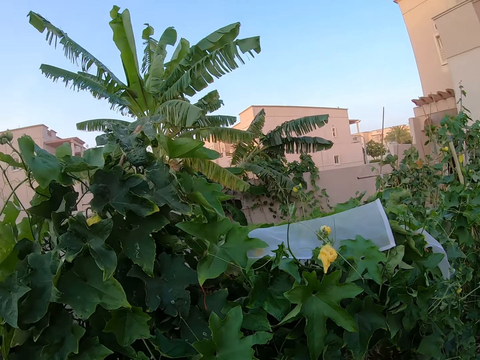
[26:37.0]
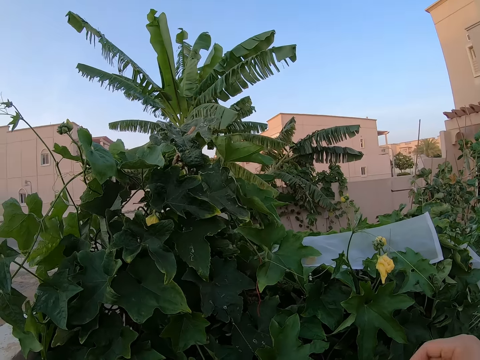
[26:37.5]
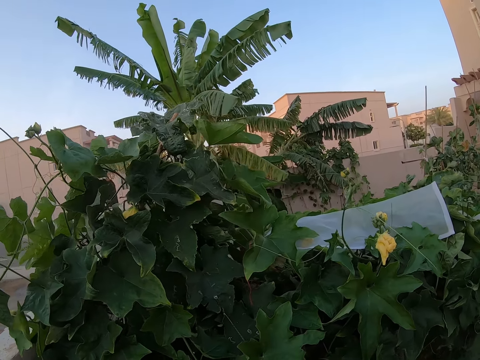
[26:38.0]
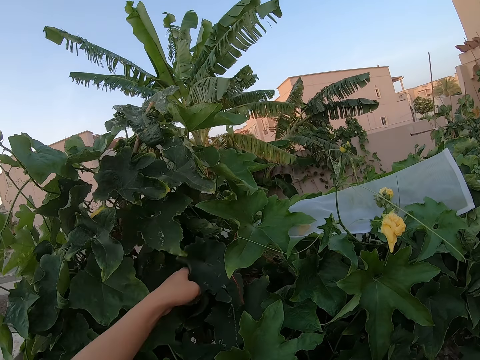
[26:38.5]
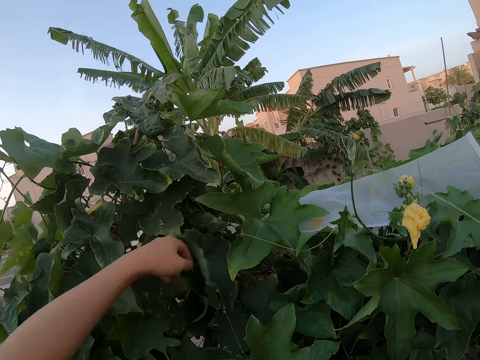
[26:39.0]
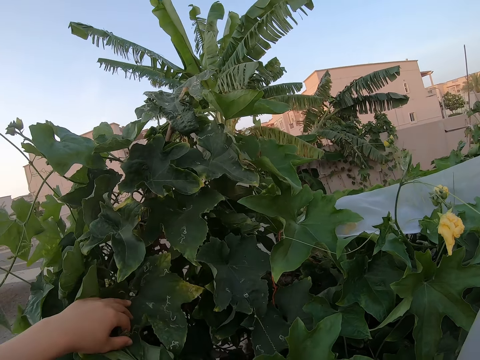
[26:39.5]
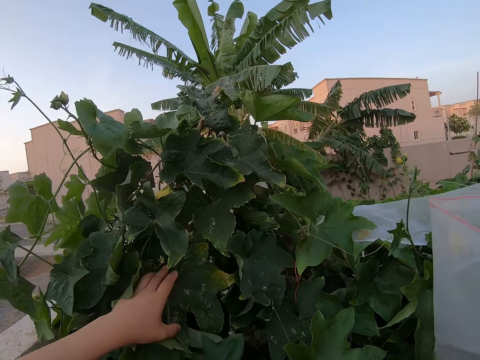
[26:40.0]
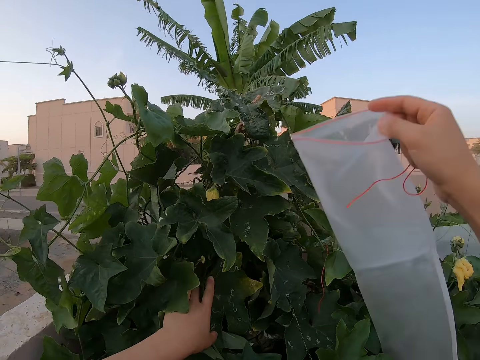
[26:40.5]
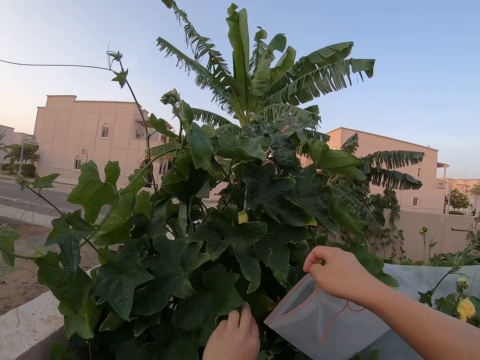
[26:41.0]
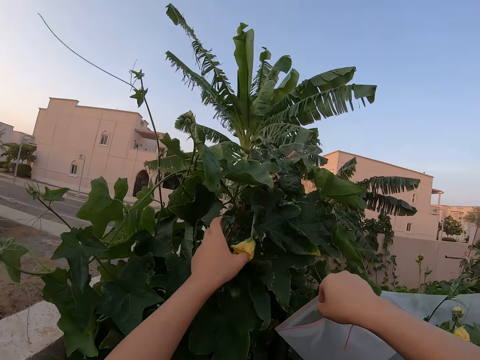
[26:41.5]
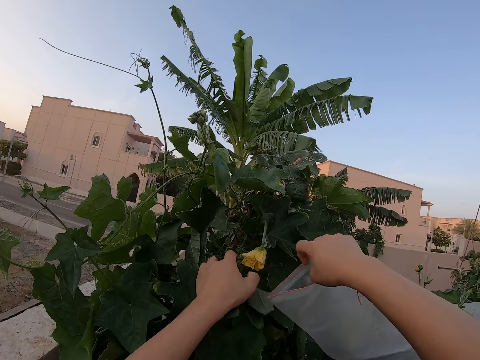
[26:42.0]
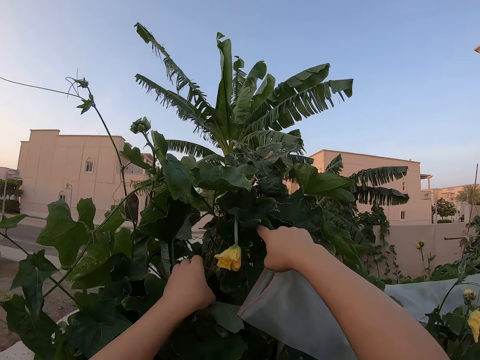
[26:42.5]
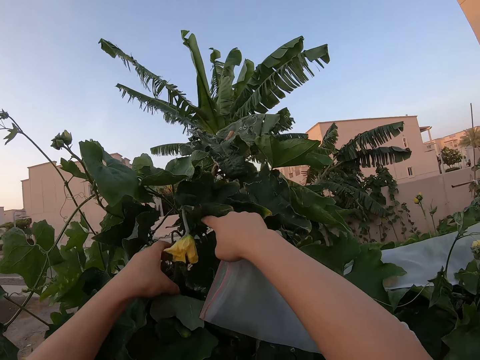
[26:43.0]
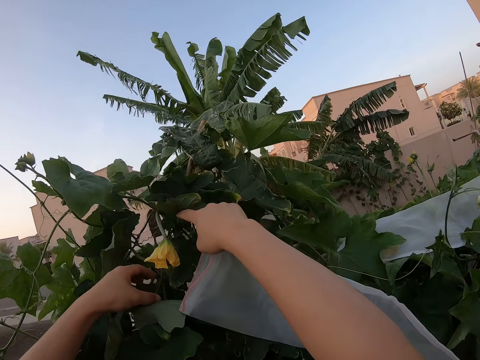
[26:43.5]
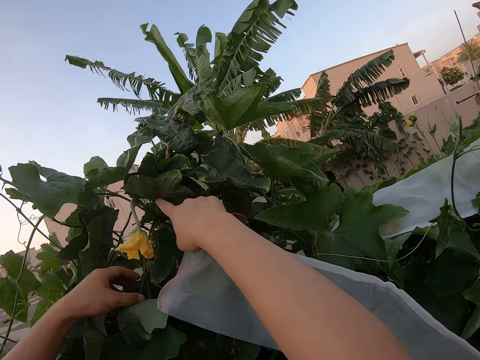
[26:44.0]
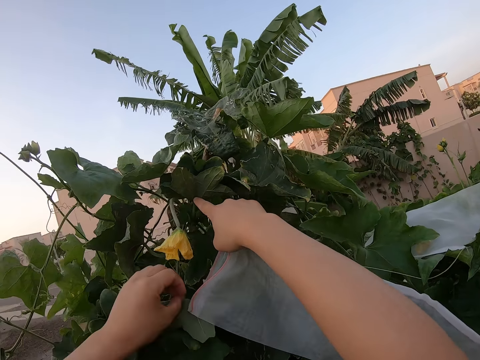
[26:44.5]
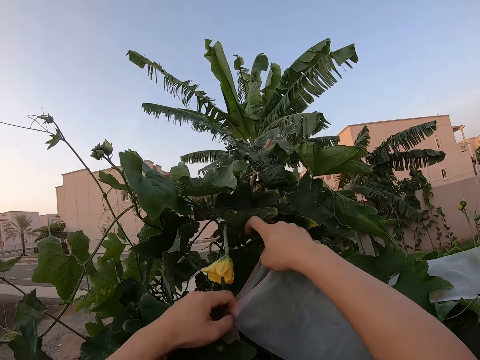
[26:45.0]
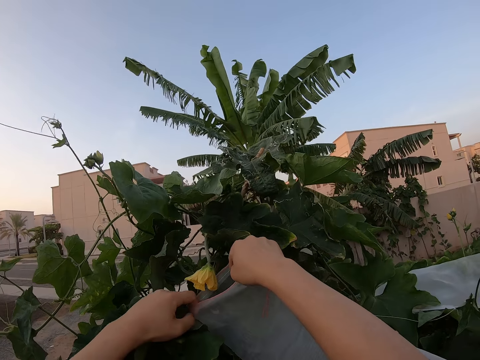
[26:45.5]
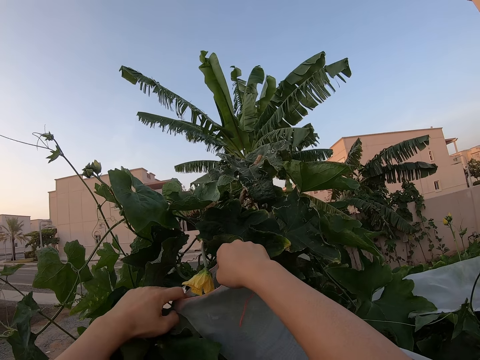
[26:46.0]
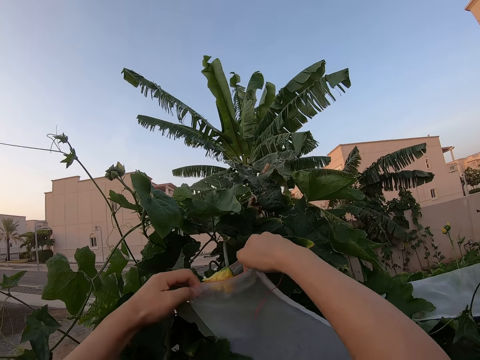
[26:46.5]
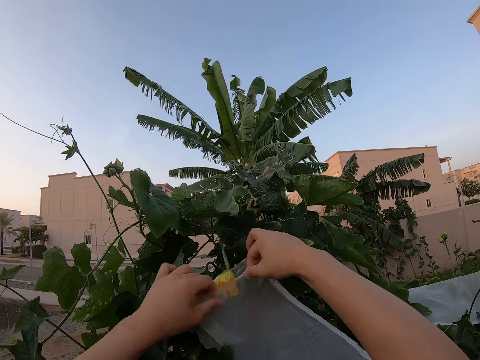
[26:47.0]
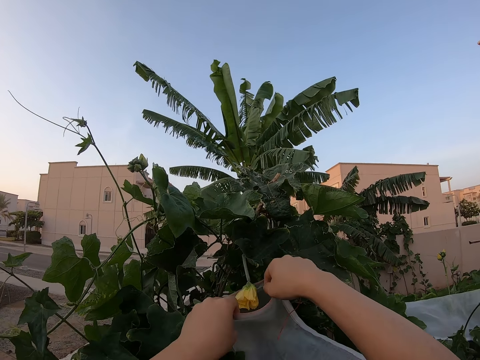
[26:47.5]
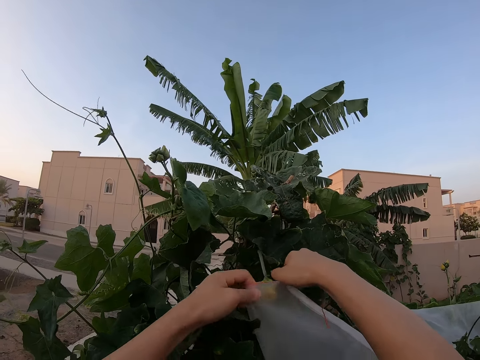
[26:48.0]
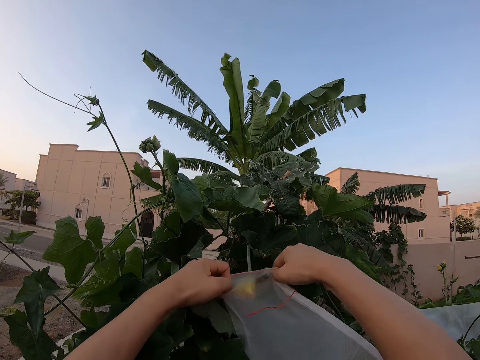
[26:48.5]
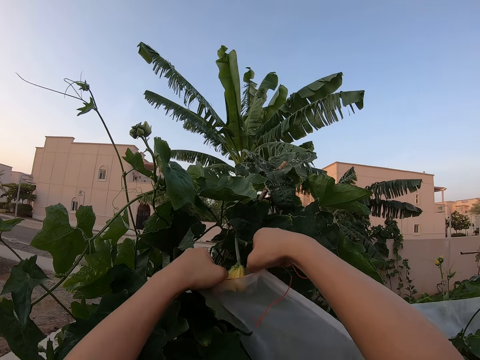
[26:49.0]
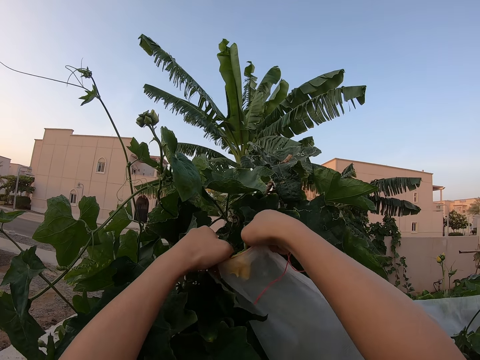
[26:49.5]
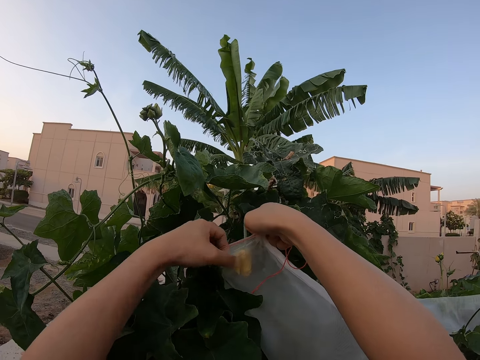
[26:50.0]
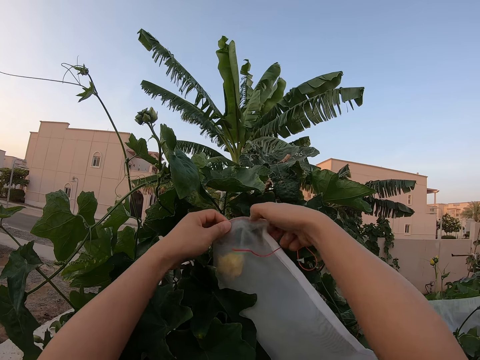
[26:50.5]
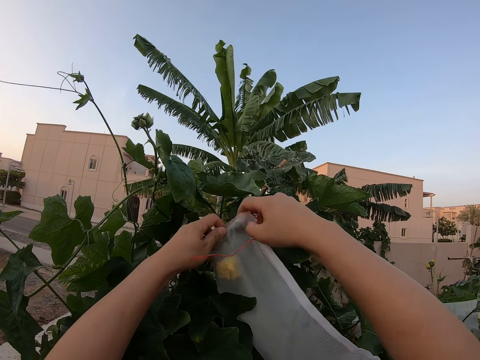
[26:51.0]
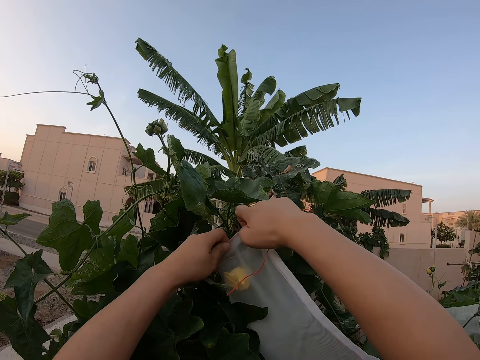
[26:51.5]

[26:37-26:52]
The camera wearer touches the cucumber leaves. They tie a flower with the paper. They fit a nylon bag on the cucumber flower.

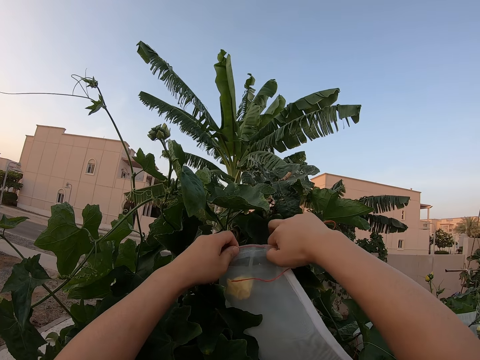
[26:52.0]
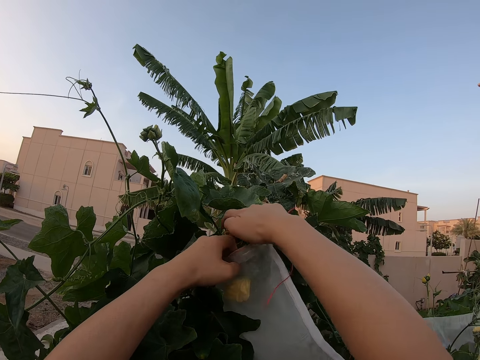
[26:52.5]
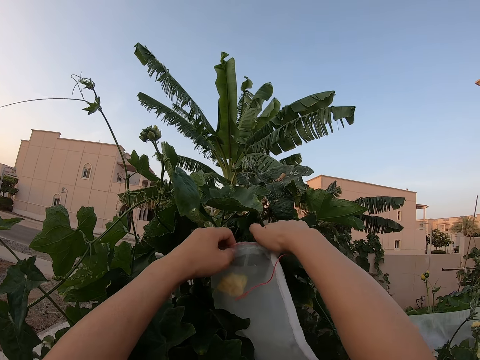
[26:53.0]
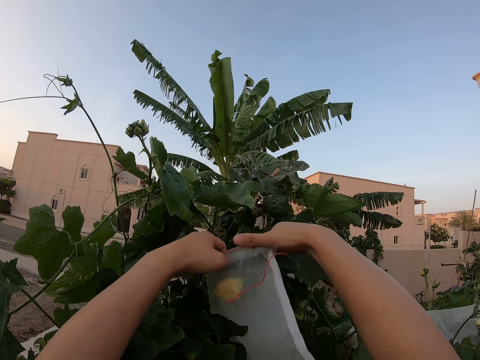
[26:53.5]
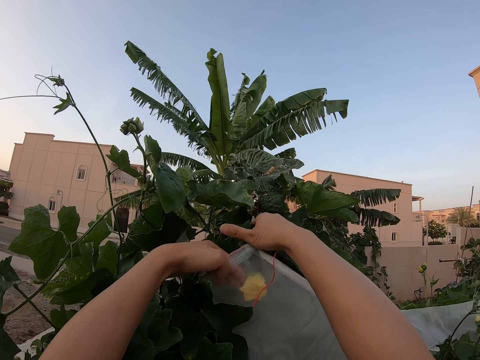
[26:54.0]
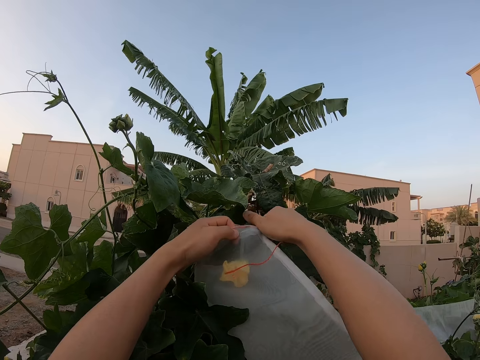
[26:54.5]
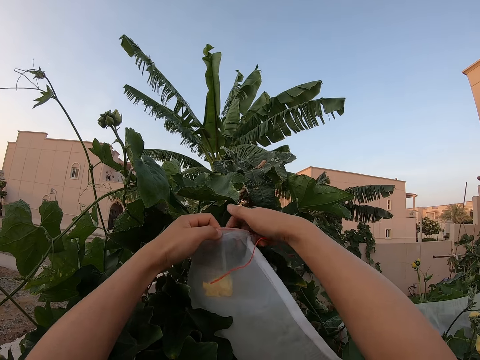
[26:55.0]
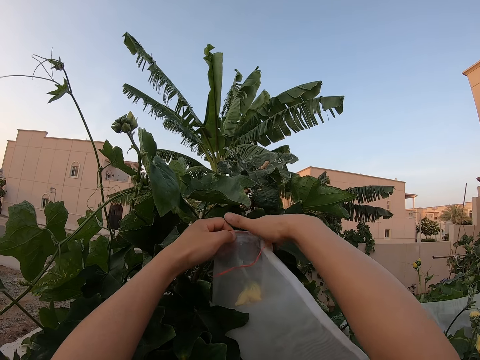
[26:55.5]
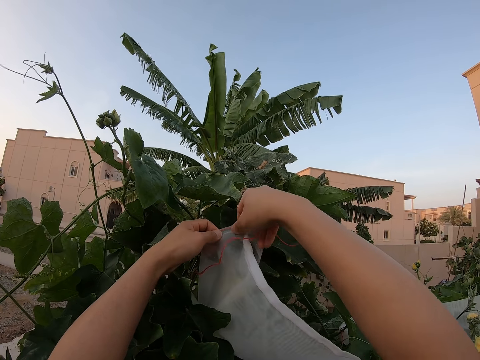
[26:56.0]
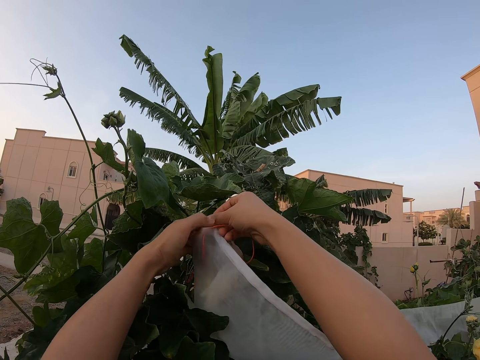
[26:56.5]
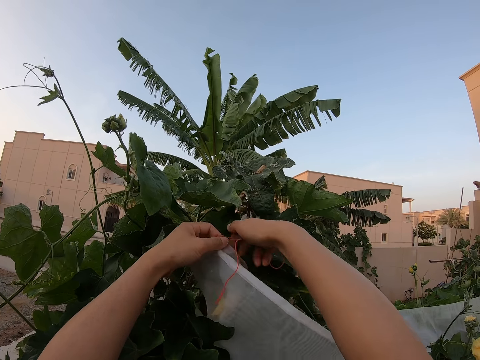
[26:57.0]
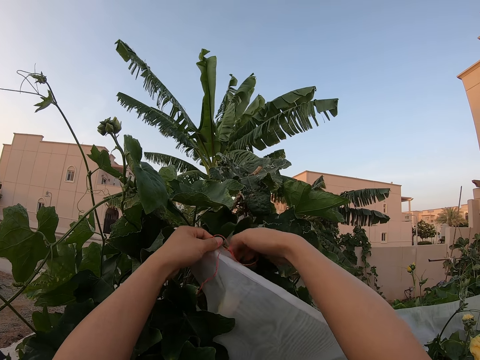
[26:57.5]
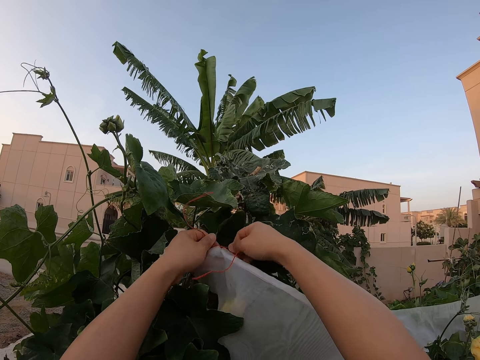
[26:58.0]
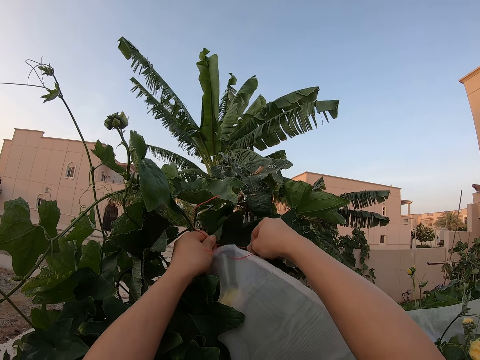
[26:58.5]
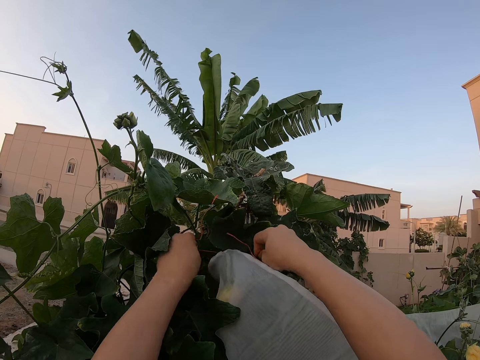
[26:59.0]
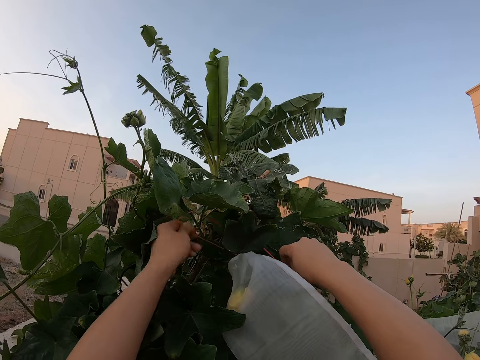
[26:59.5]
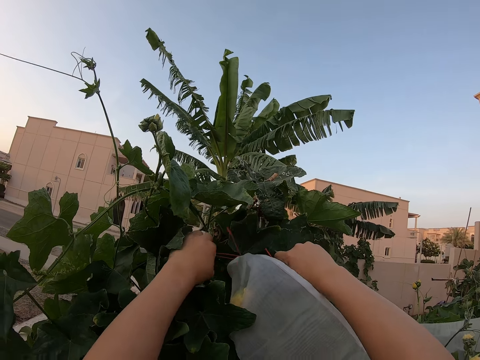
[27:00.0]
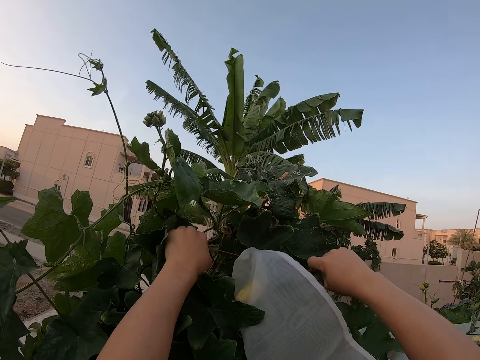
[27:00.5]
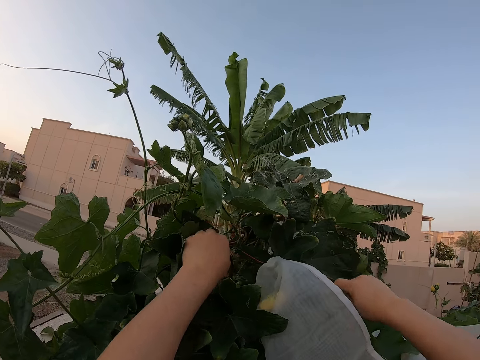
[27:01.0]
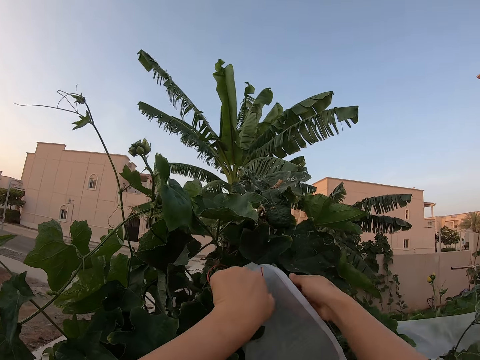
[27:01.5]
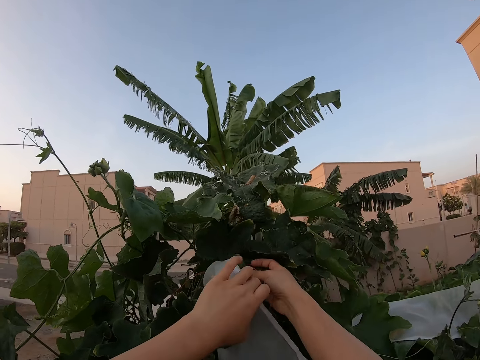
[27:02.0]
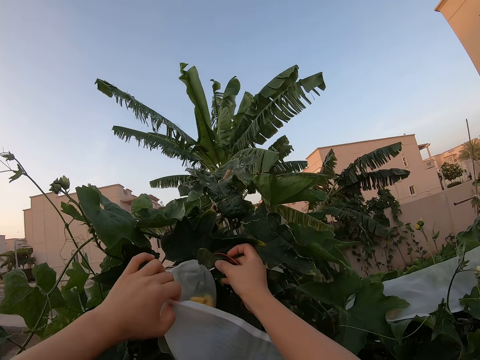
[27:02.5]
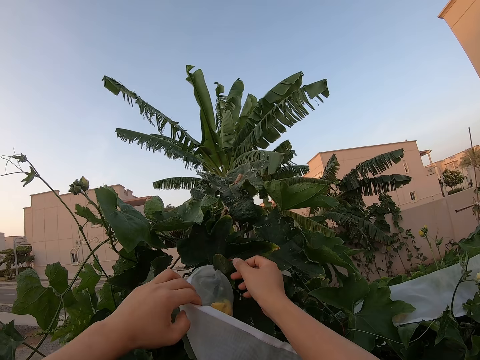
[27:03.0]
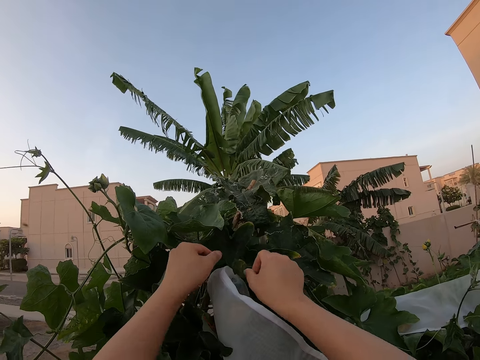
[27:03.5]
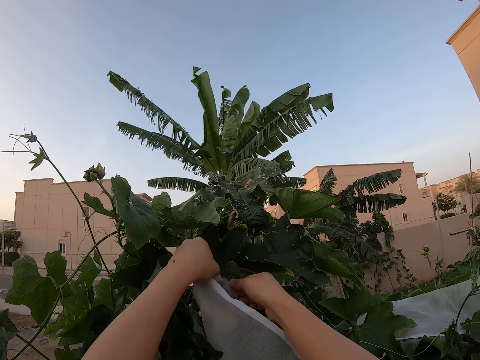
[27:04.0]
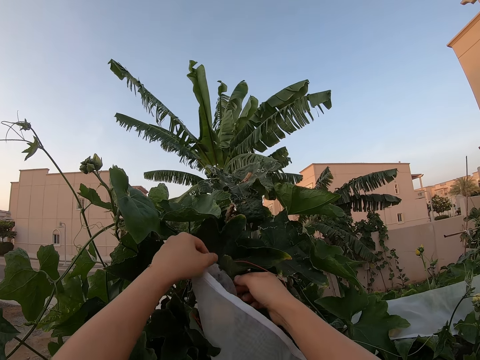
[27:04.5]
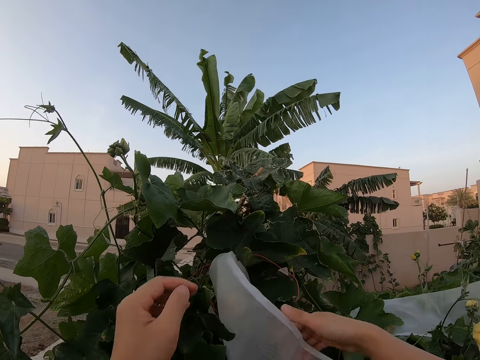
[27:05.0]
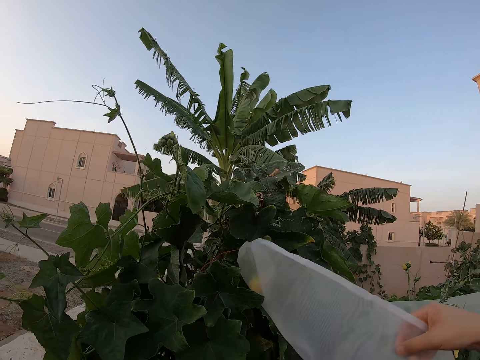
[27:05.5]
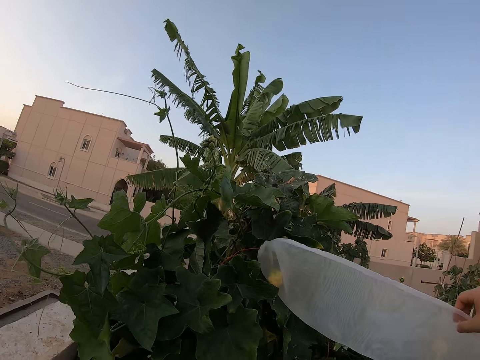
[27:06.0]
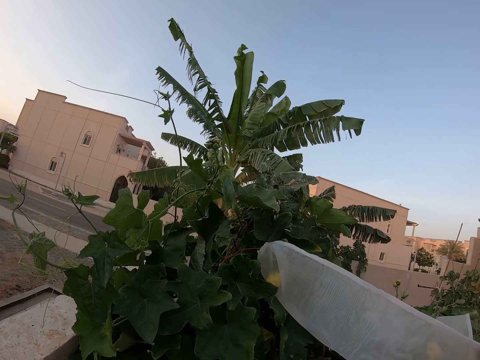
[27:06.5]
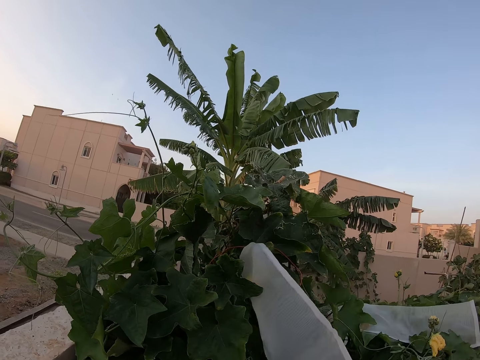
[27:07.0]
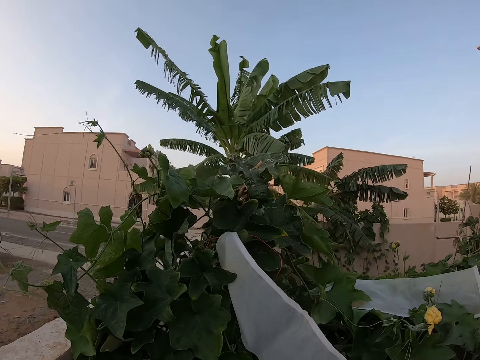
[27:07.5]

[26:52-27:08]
The camera wearer tightens the nylon on a cucumber flower. They inspect the nylon bag.
